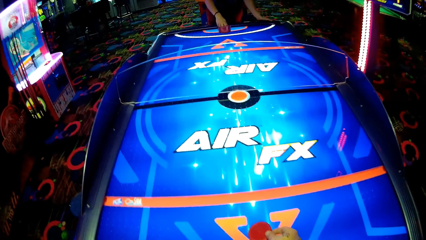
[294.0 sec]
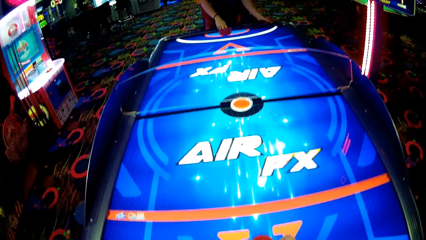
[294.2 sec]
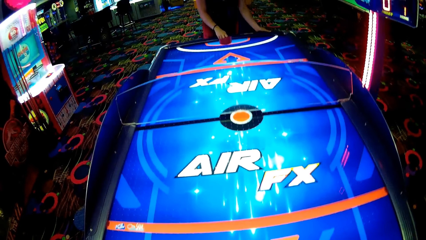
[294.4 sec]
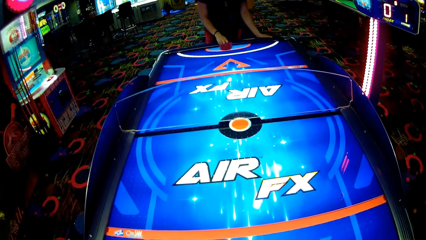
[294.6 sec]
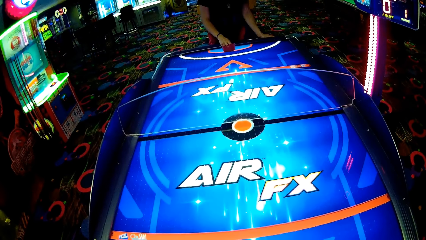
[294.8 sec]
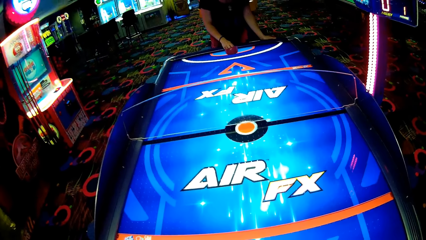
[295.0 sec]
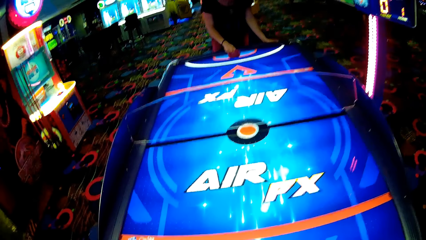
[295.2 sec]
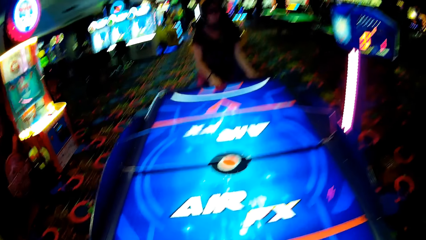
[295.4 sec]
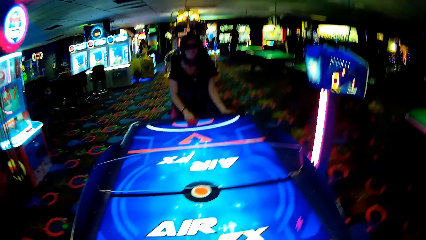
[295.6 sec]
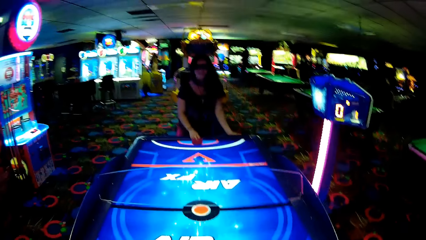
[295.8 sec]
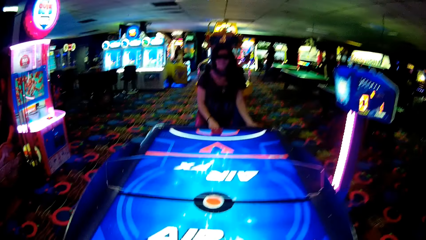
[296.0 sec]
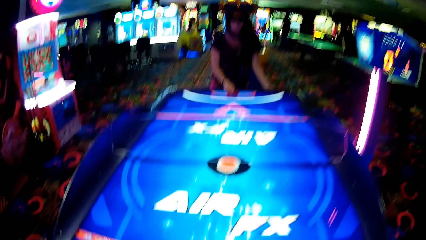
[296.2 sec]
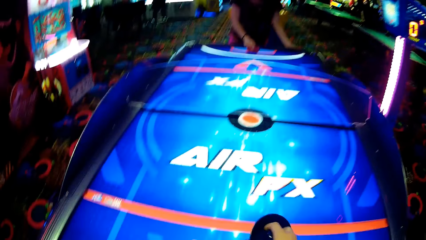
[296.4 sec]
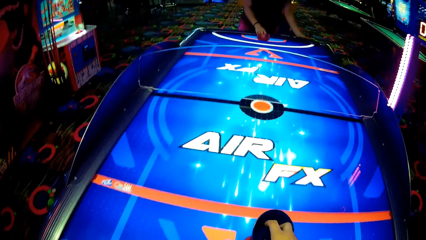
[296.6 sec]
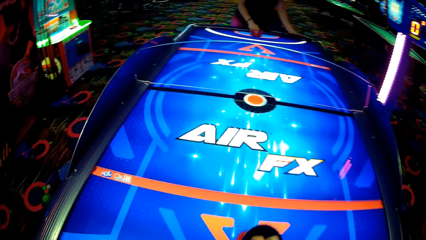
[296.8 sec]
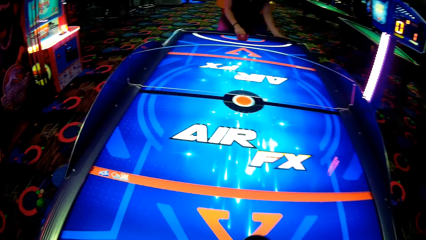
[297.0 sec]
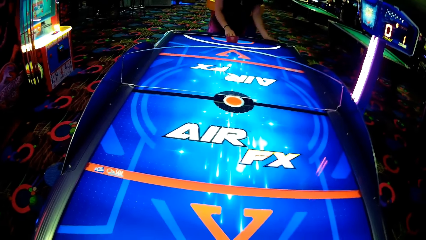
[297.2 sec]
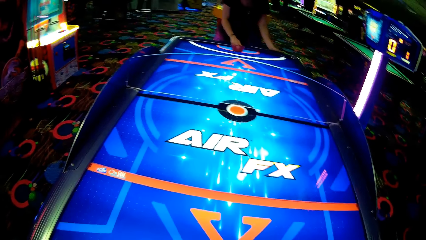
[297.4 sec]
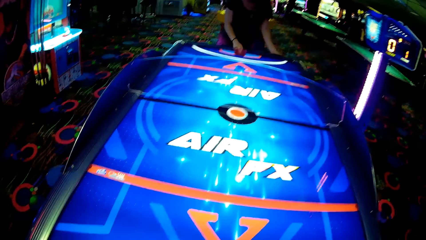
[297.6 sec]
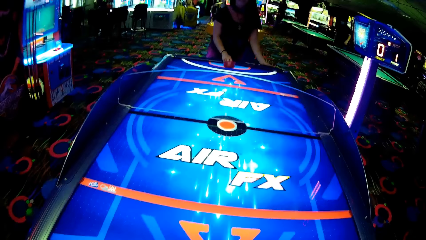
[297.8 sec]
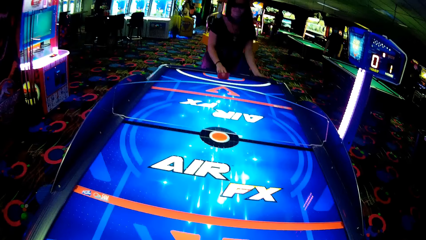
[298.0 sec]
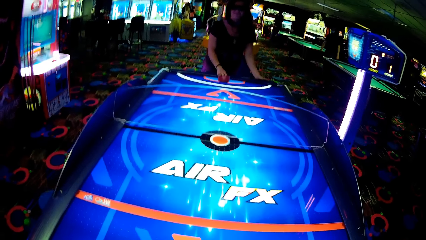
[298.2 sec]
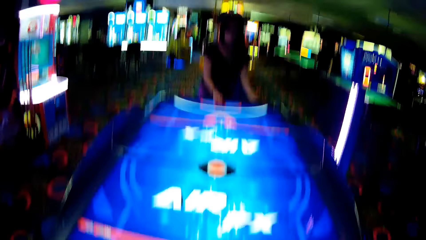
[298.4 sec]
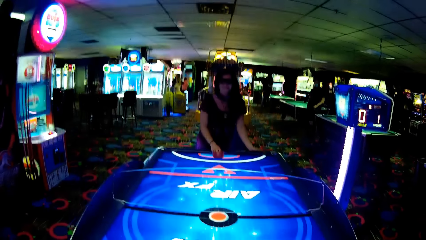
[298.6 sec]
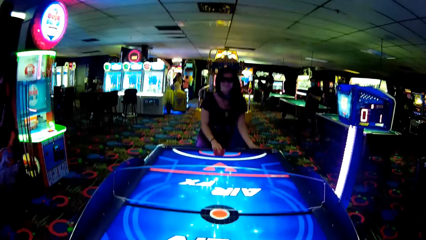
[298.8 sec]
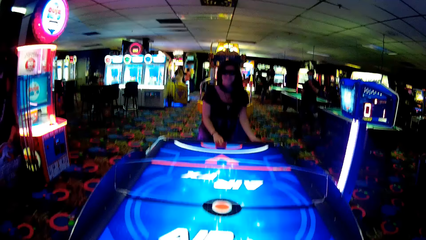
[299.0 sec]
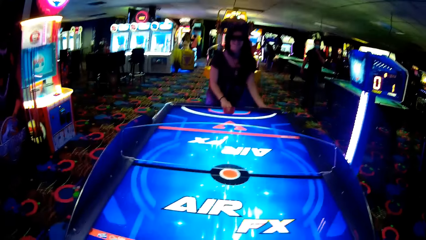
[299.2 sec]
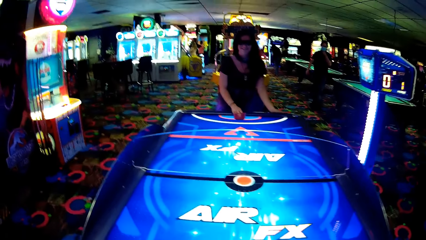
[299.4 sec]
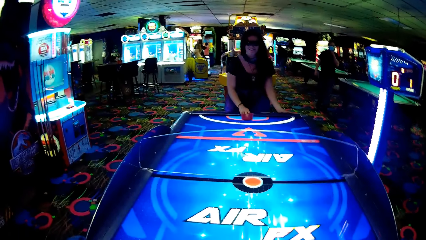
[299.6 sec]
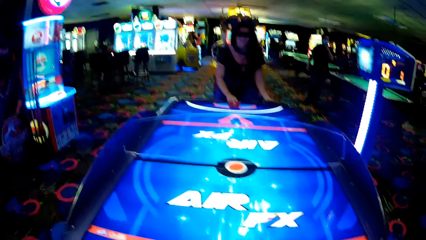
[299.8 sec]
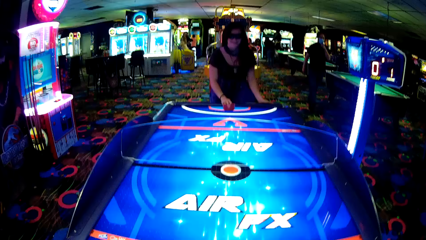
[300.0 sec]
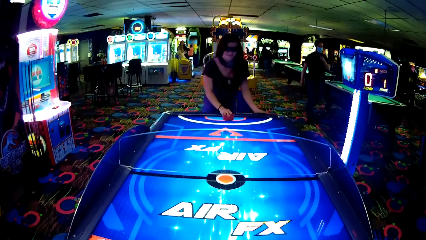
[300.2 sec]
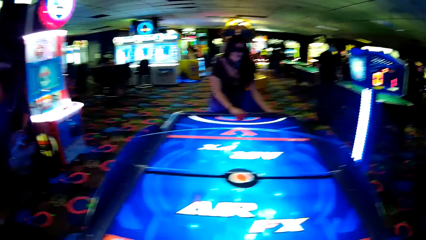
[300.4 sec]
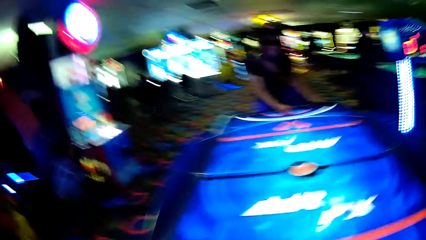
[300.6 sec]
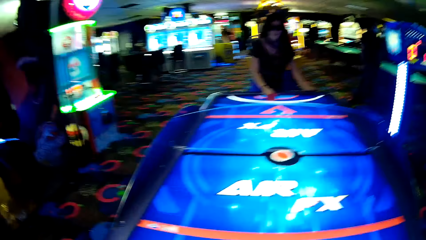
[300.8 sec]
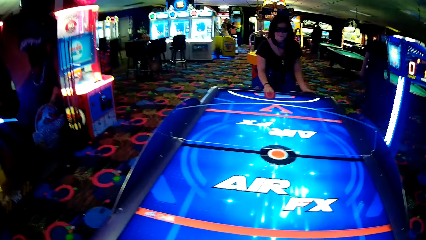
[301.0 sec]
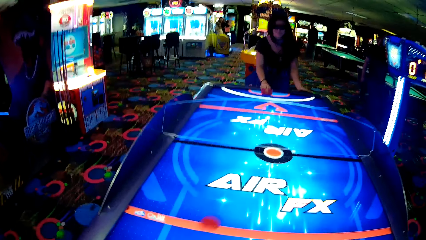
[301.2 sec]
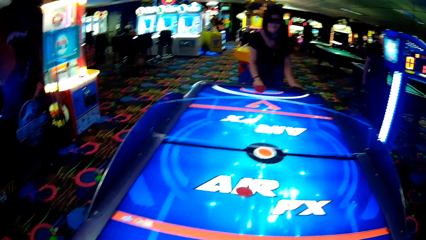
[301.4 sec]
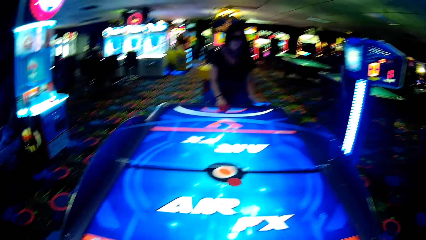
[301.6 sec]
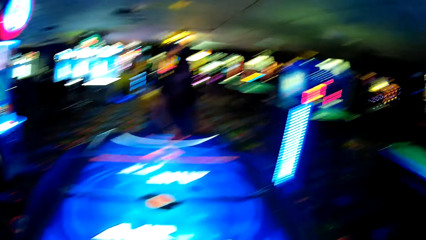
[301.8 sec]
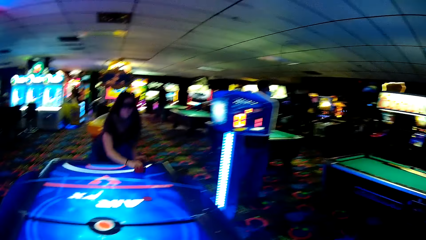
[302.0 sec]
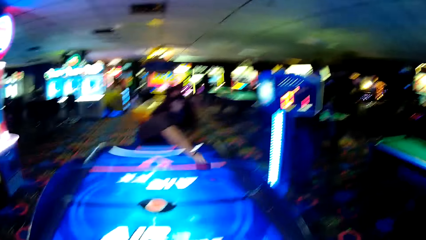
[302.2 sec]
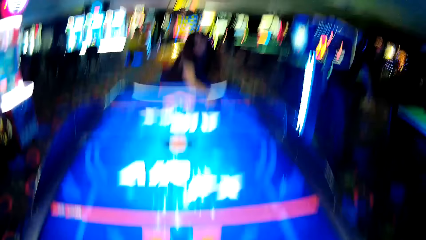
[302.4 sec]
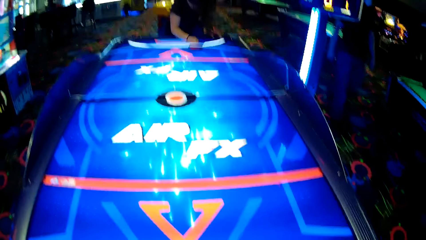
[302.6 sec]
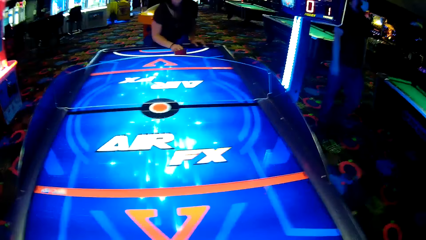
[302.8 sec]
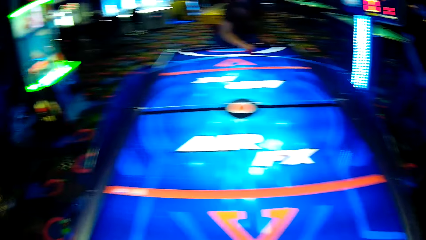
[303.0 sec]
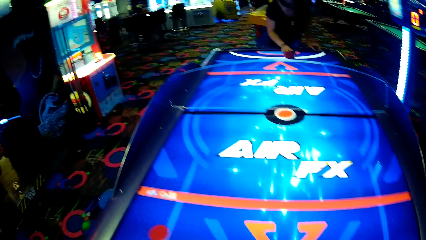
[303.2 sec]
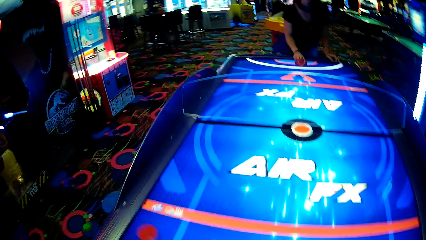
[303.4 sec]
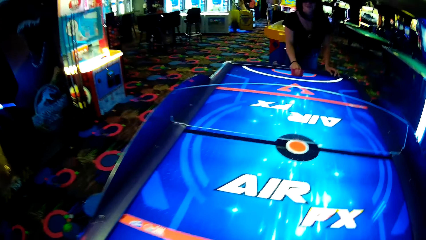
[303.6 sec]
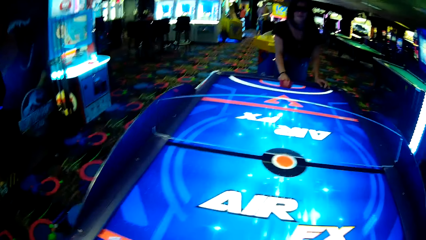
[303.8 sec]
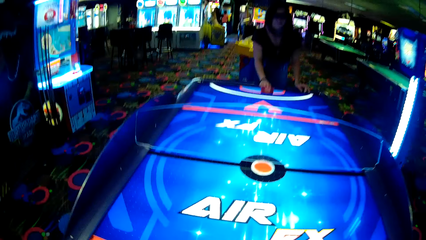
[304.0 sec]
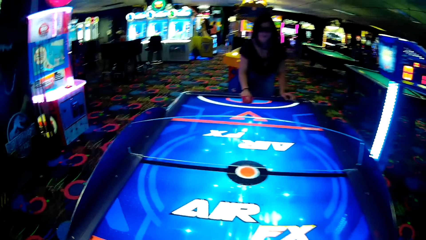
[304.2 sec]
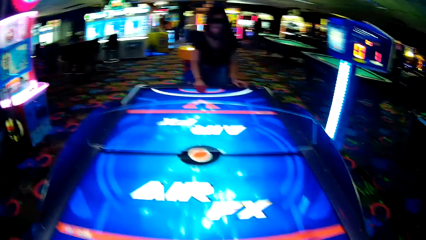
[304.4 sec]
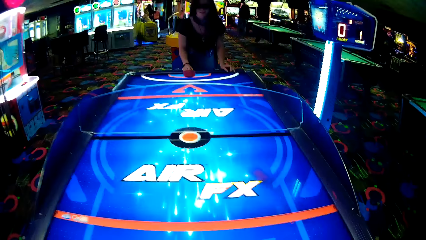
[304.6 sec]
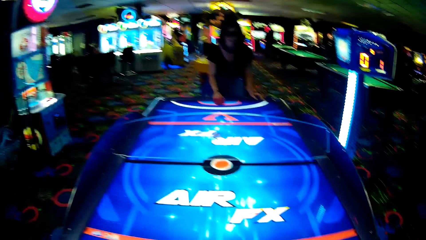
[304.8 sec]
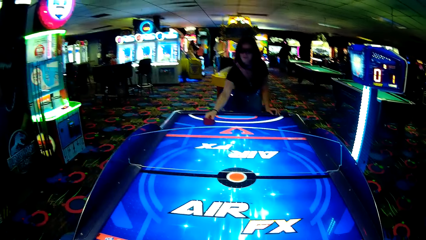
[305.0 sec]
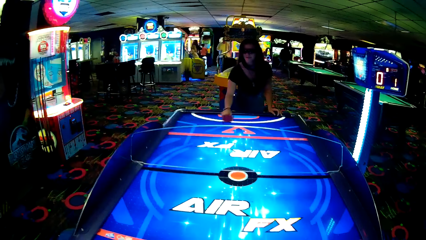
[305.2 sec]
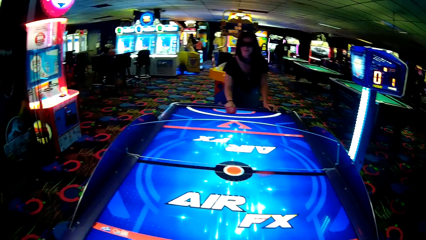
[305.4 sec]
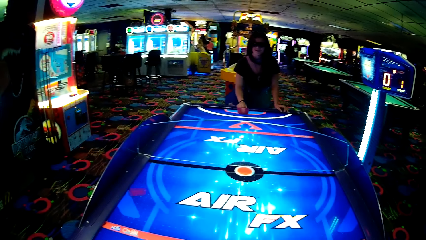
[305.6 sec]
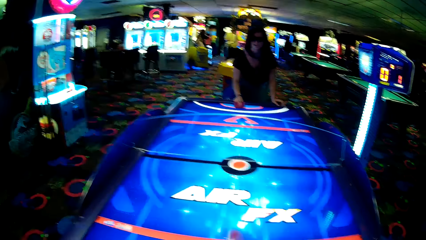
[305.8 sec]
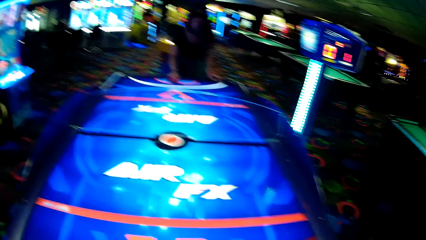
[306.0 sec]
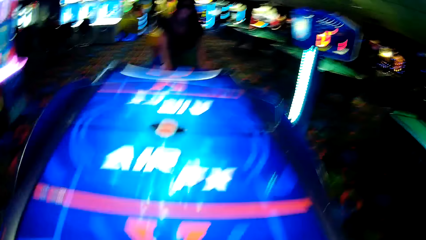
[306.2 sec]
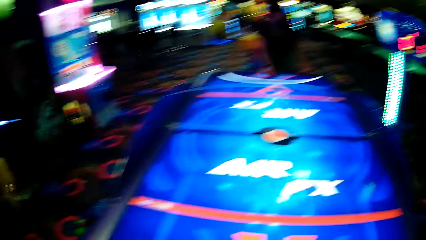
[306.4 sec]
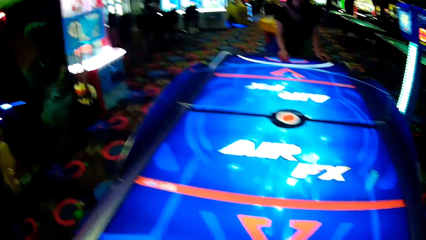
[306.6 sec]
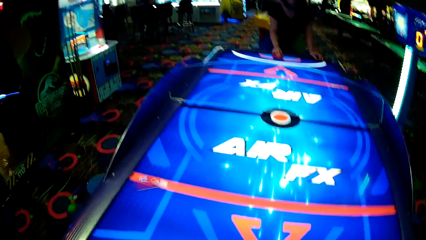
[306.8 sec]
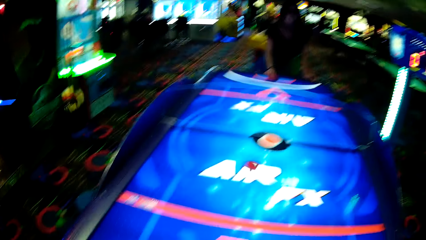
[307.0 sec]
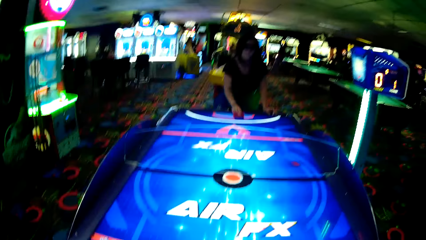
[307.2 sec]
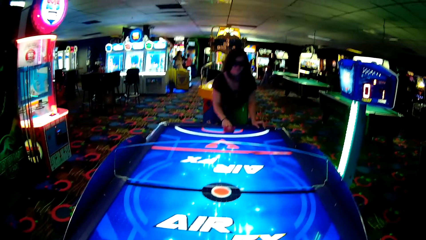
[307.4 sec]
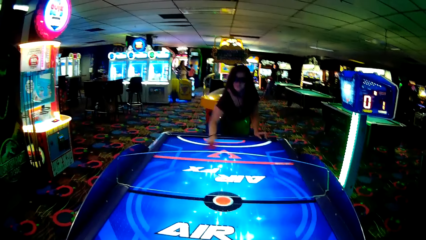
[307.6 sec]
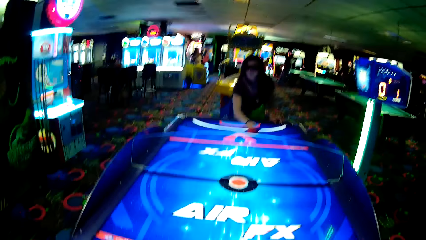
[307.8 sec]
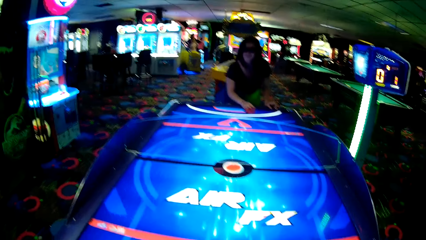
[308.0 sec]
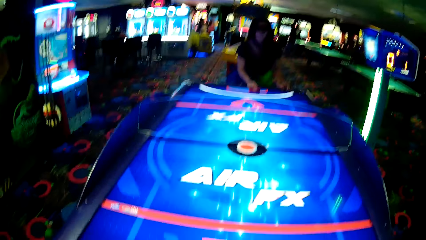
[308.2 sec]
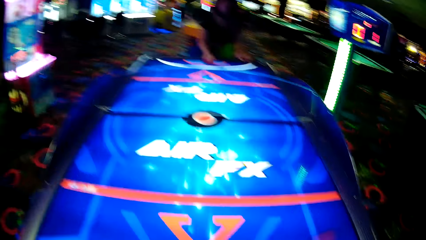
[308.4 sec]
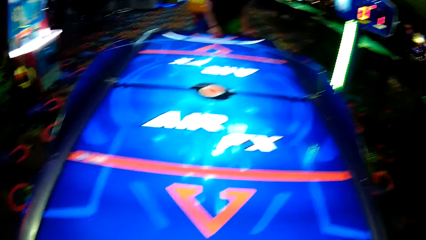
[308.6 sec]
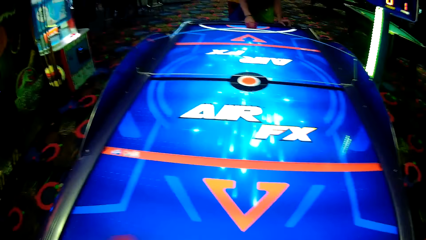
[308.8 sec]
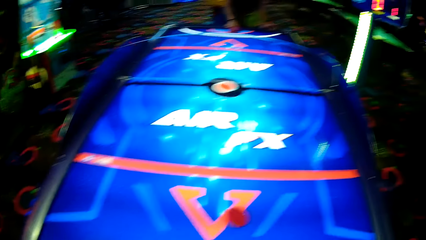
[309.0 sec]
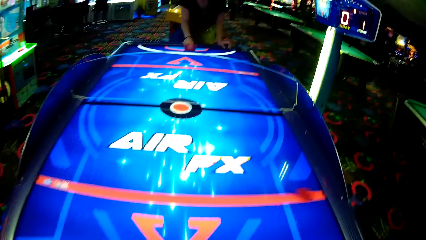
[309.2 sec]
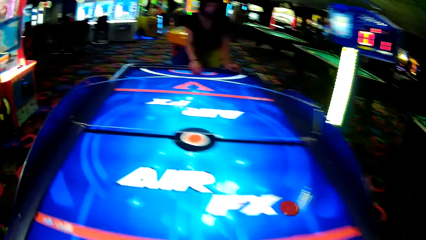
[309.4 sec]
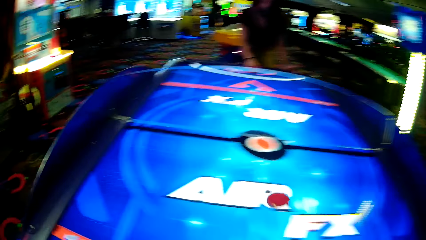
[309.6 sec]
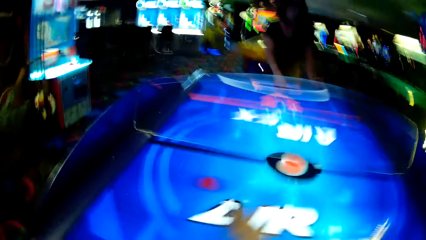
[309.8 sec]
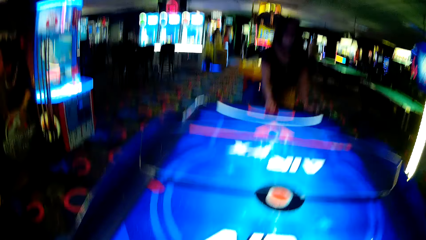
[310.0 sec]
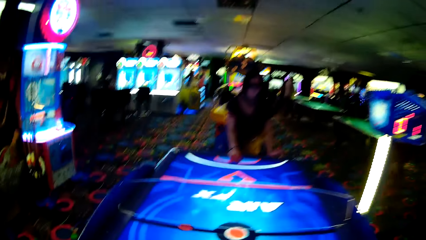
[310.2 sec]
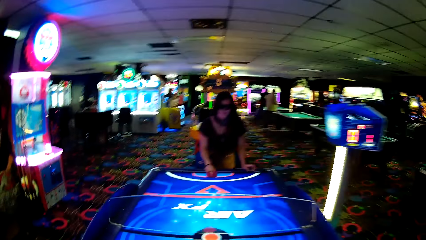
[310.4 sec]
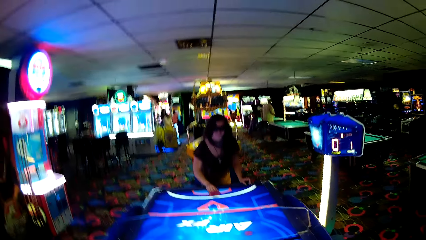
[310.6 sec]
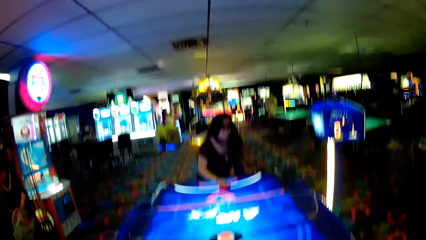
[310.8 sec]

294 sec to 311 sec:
The camera wearer puts a puck on top of the air hockey. They move something, strike the puck, and look around. A man walks across. The camera wearer moves something. A woman strikes the puck and moves something. The camera wearer moves something and strikes the puck. The woman strikes the puck and moves something. The camera wearer moves something. The woman moves something. The camera wearer moves something and strikes the puck.
